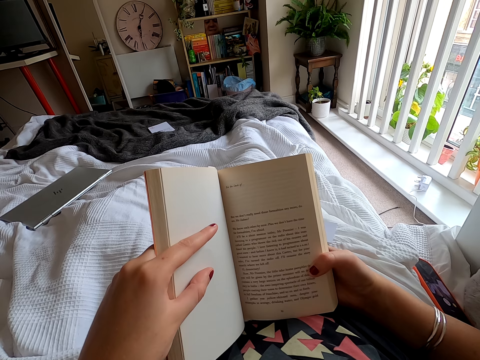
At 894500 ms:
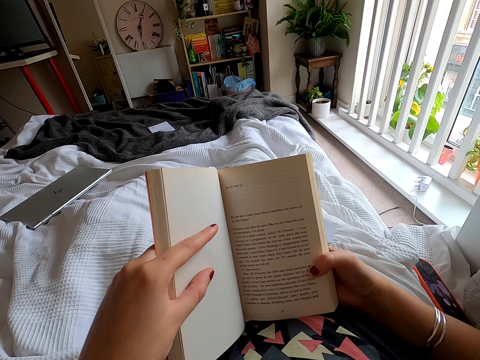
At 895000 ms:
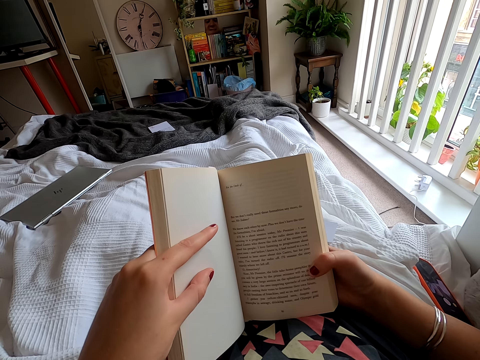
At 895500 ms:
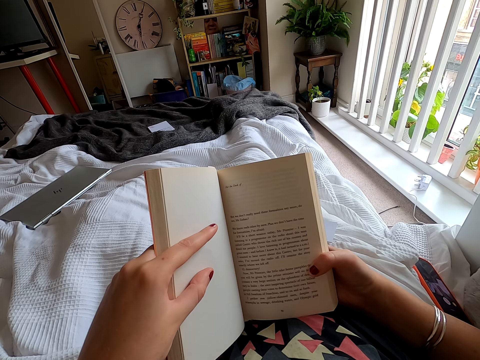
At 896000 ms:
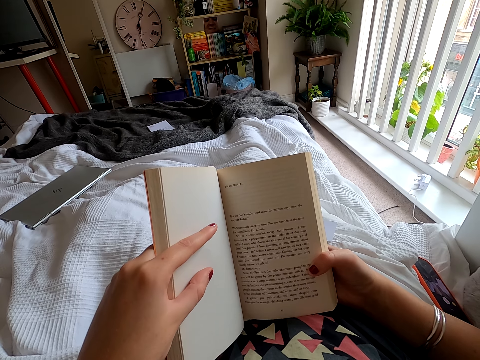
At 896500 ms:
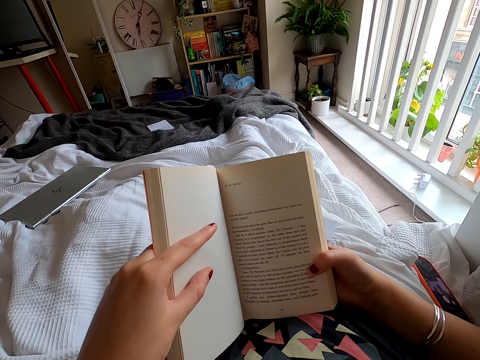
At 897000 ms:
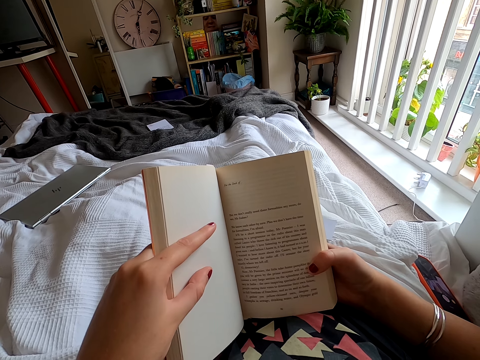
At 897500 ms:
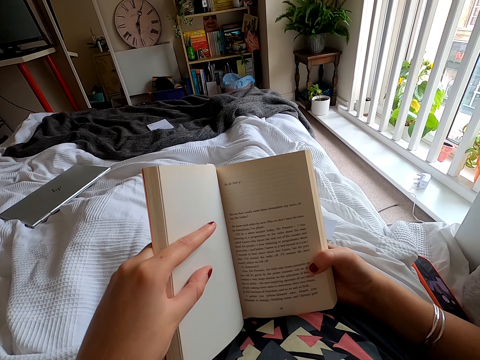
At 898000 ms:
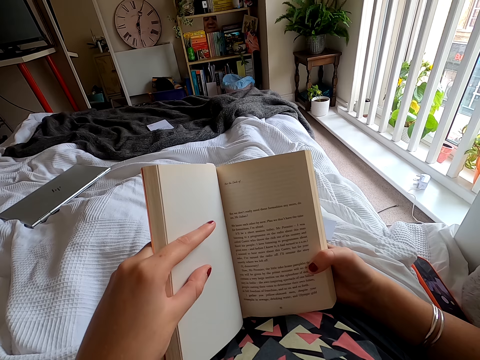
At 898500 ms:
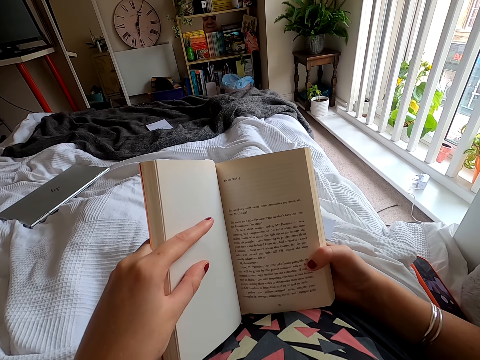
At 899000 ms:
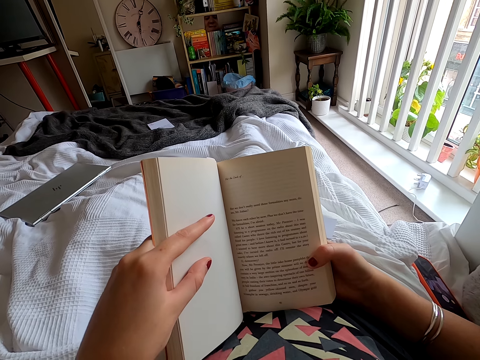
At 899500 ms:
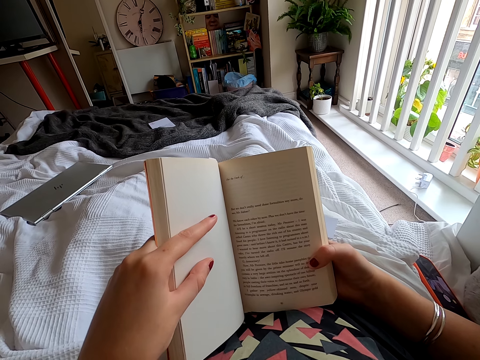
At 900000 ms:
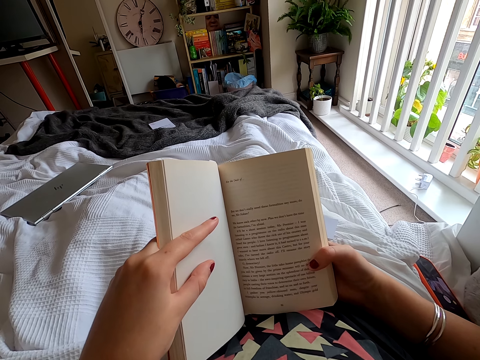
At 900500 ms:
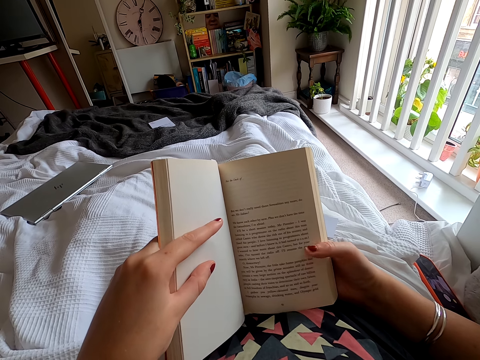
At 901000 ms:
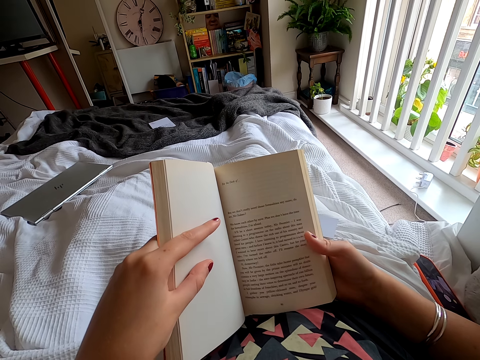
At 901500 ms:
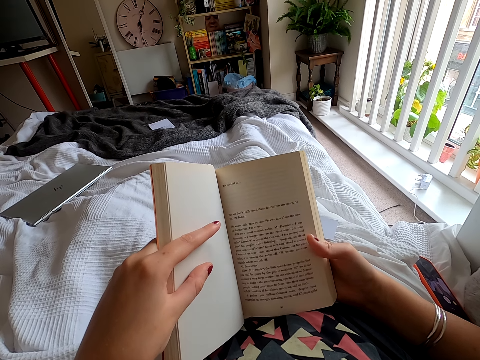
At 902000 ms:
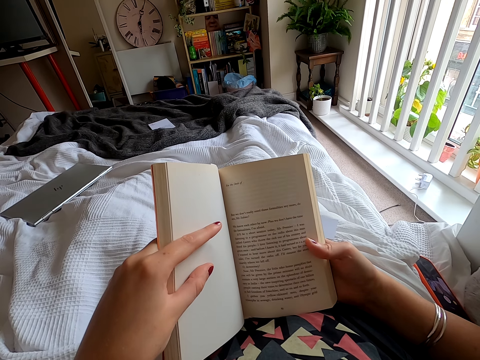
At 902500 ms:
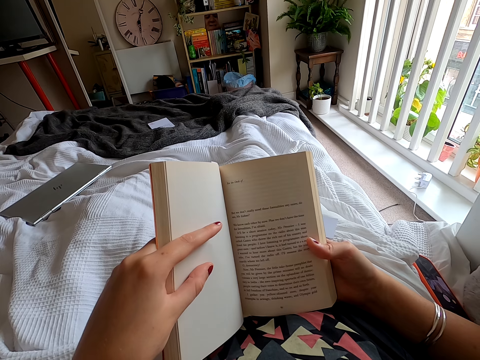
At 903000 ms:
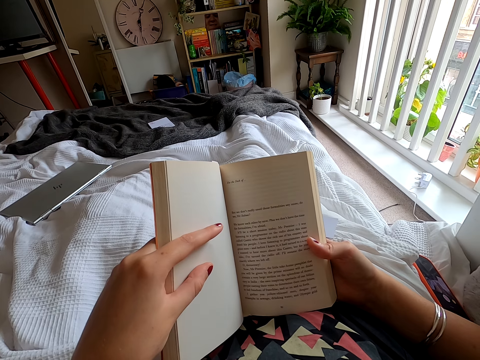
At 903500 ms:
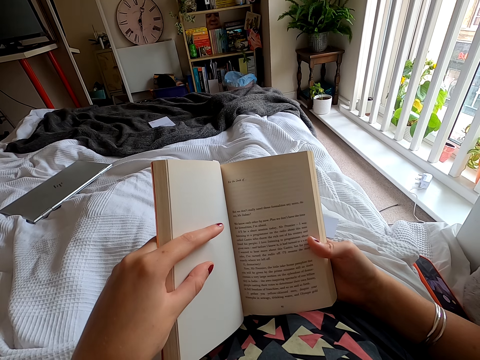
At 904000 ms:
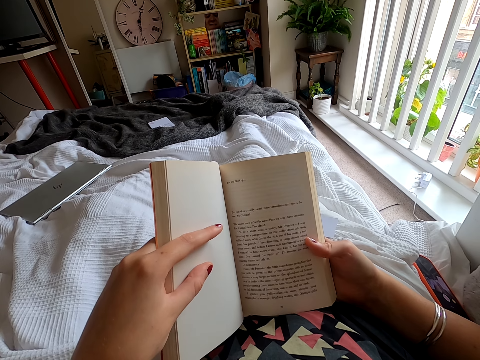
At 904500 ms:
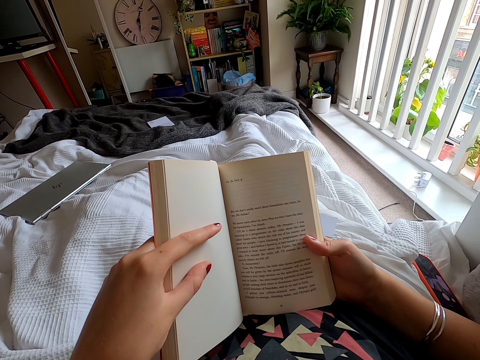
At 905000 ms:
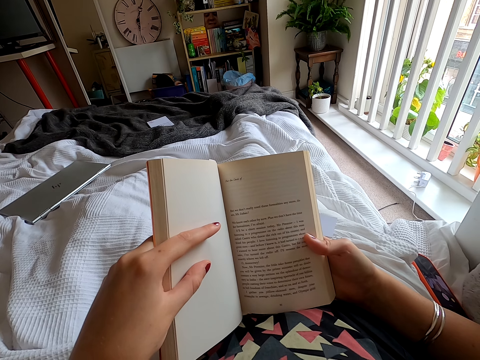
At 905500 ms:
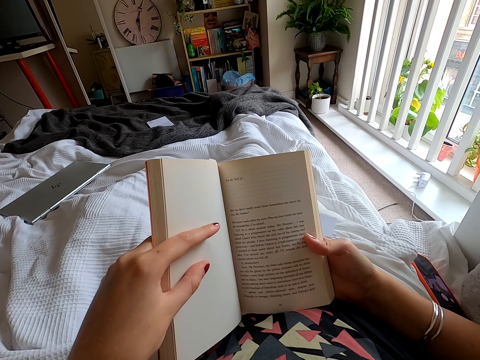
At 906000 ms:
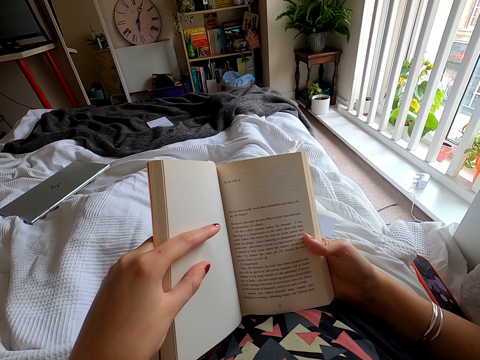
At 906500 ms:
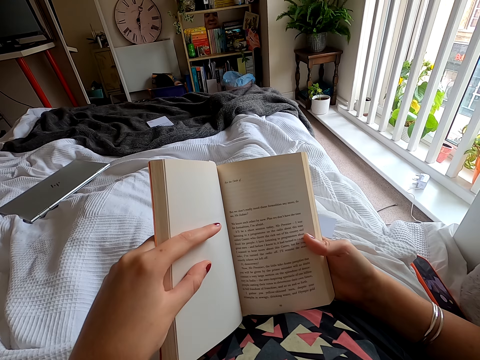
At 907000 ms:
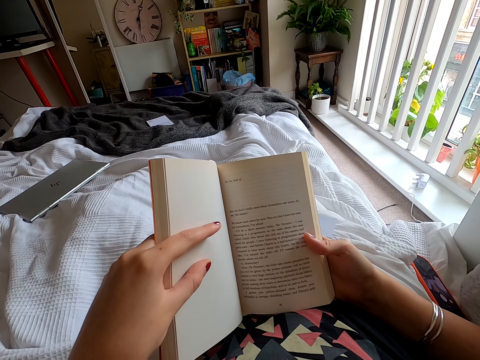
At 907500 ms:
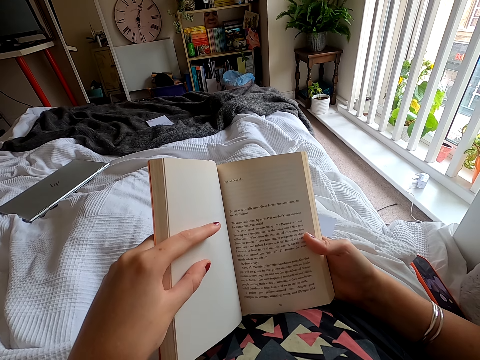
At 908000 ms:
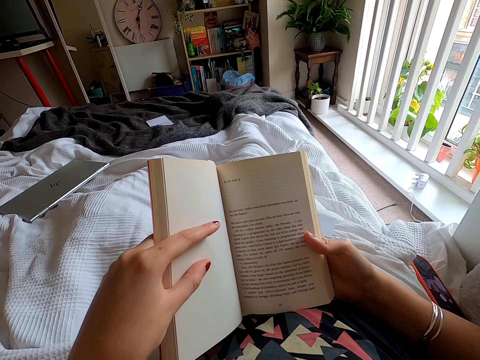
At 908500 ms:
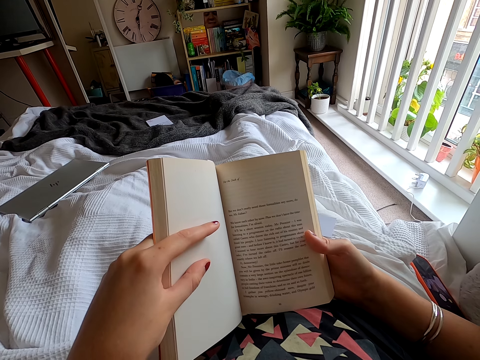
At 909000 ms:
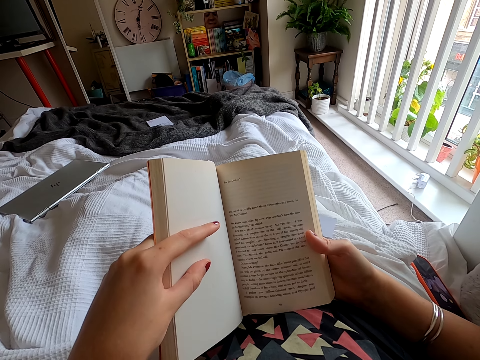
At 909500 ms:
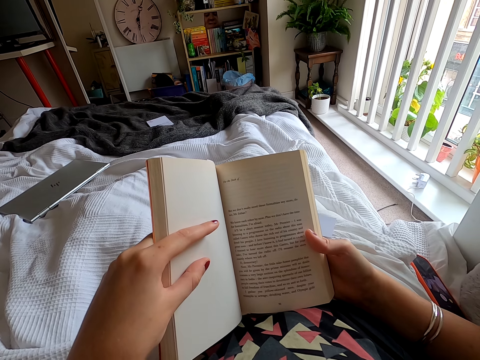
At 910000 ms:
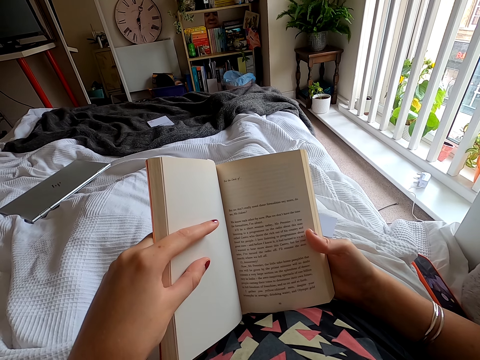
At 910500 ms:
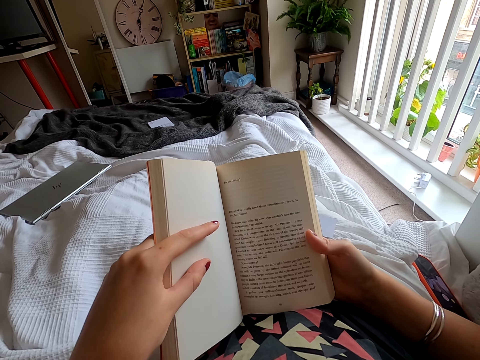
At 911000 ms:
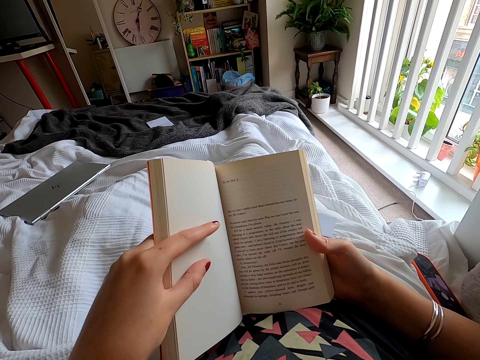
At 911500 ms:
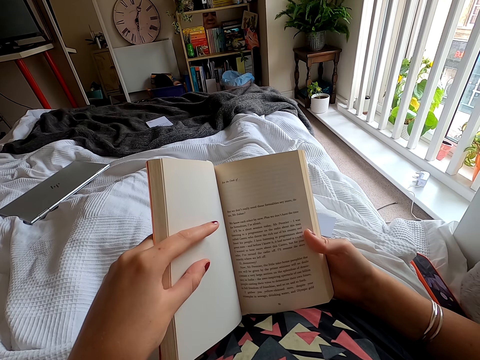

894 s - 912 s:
The camera wearer peruses a book repeatedly.

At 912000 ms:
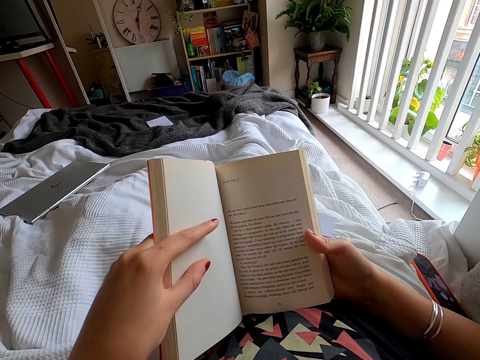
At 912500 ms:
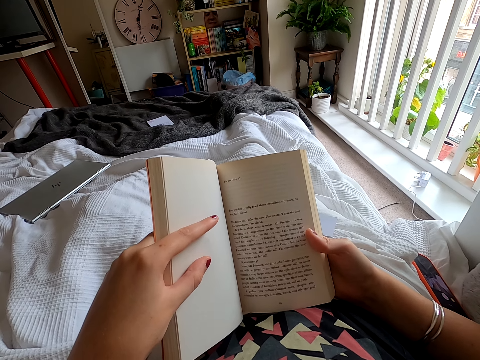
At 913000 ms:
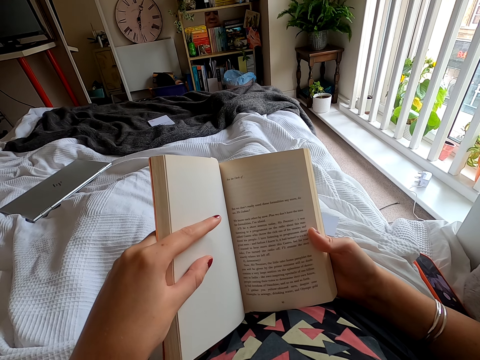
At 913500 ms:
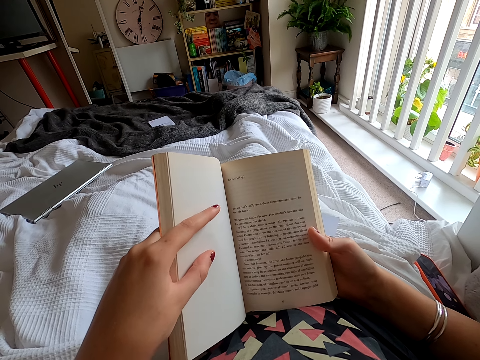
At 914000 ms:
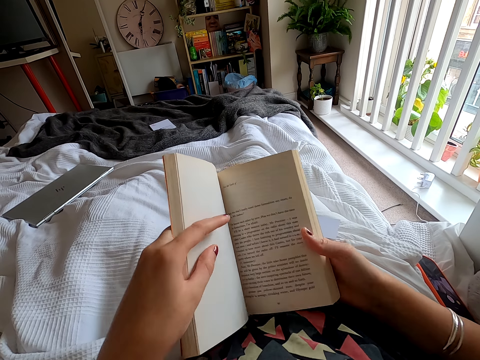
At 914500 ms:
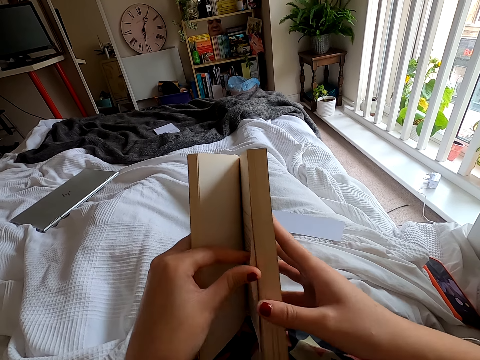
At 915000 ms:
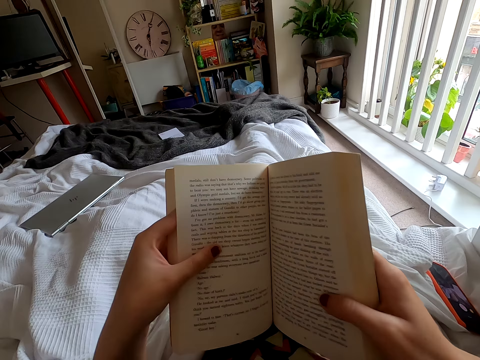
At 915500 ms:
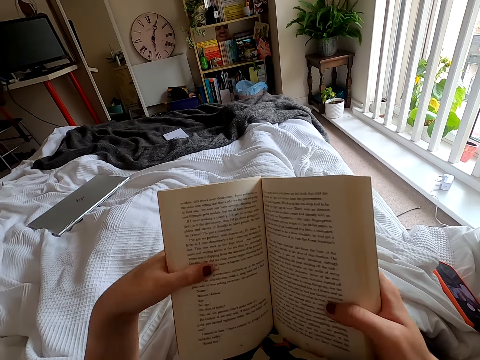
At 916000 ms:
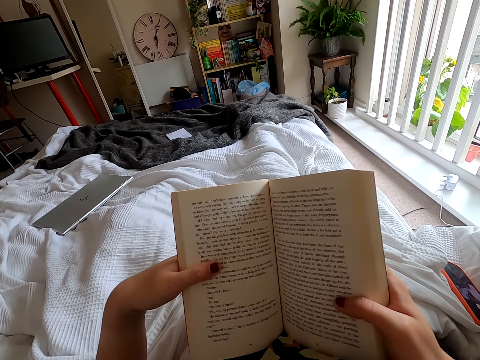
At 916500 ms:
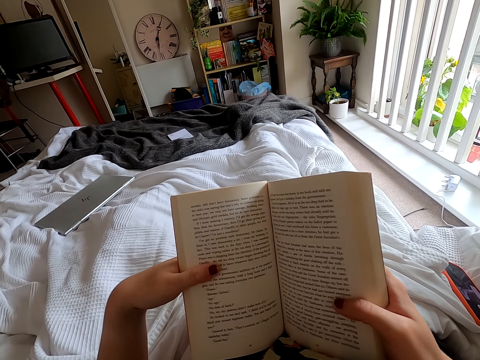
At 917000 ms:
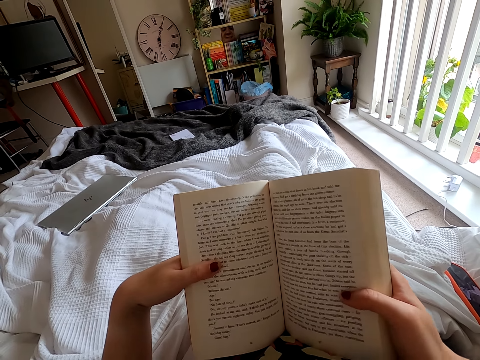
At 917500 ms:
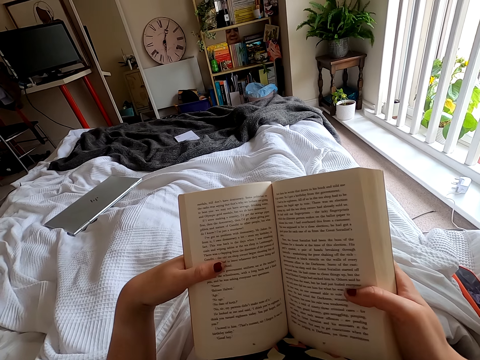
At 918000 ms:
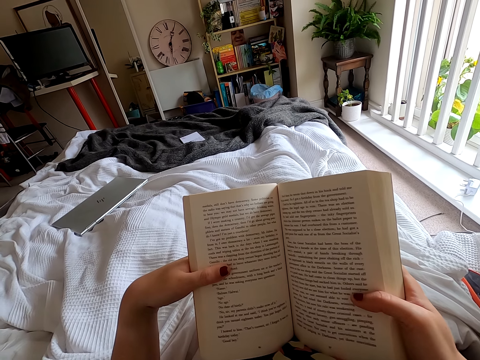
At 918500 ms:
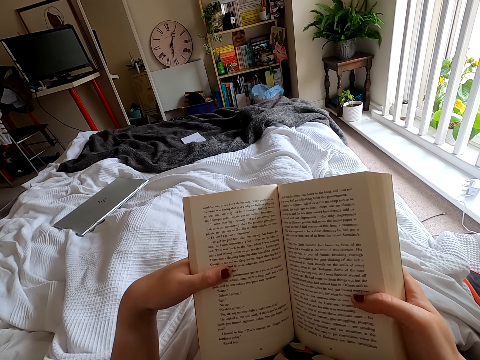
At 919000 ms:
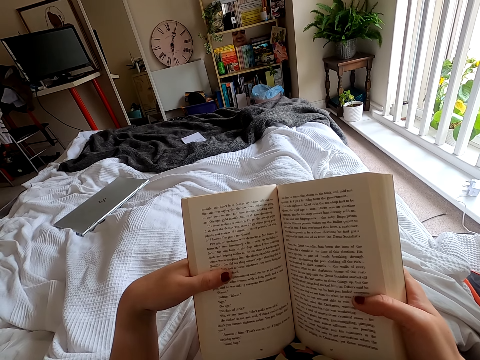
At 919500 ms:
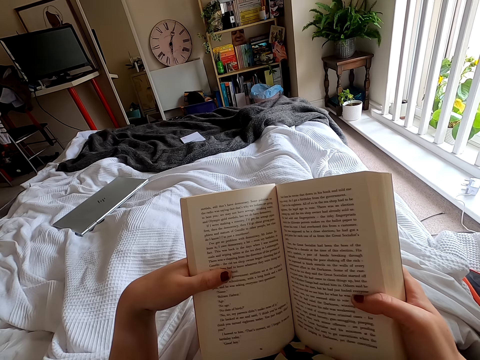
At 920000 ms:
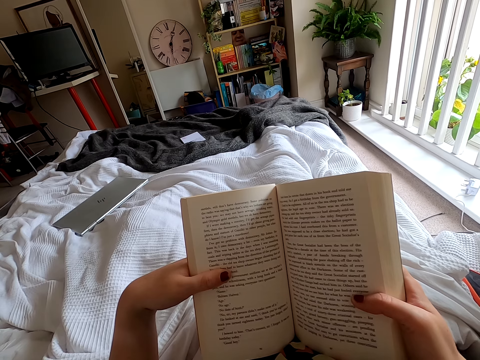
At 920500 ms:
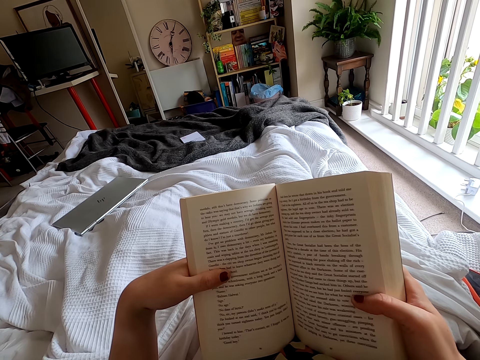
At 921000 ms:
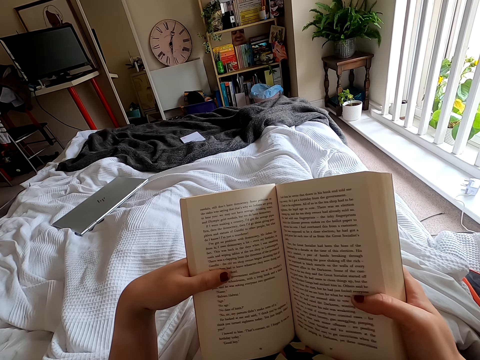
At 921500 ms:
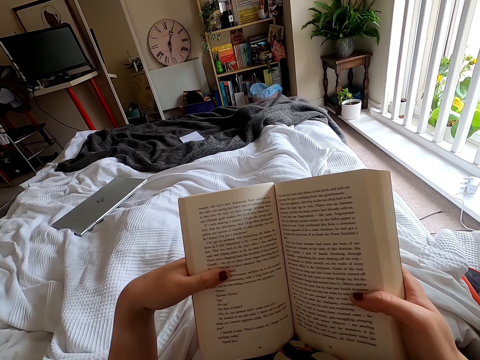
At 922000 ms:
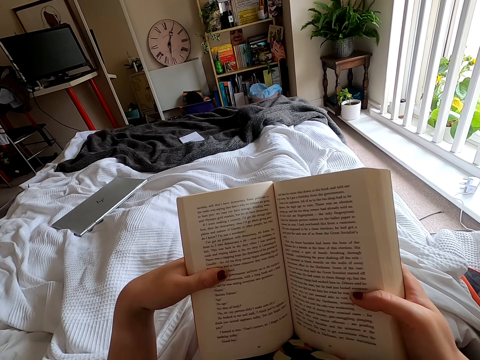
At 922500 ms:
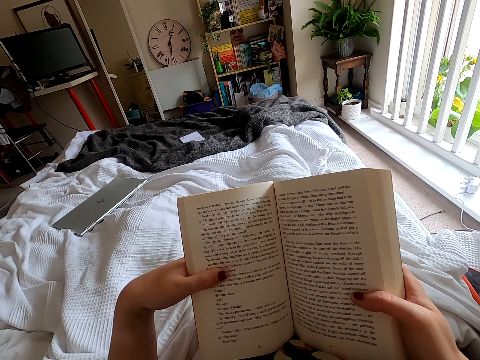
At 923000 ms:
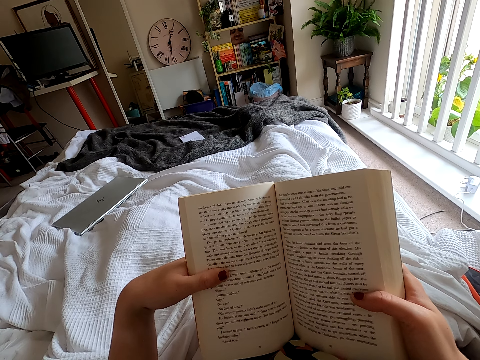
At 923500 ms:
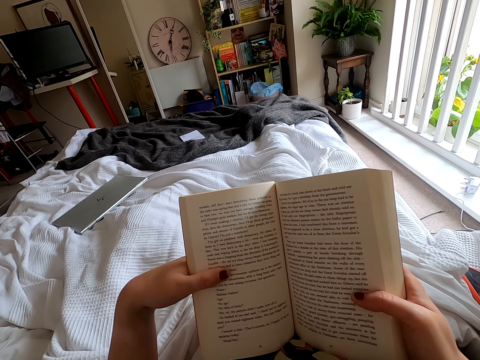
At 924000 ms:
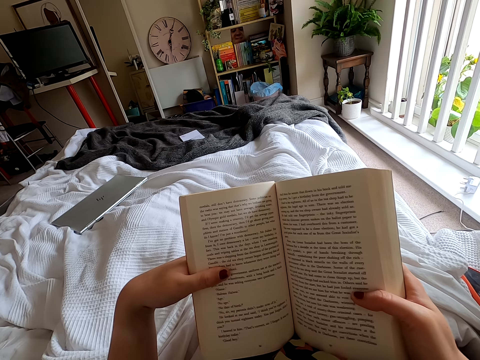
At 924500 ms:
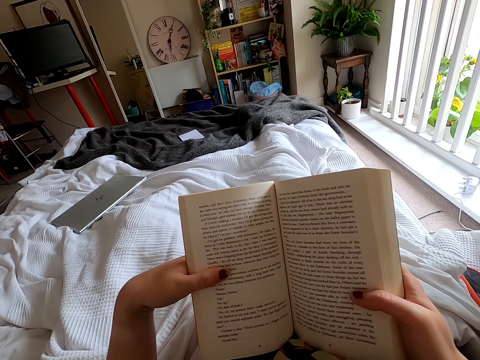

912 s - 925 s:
The camera wearer moves a finger. They turn the book page. They read the book.
